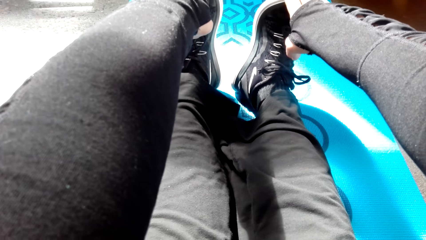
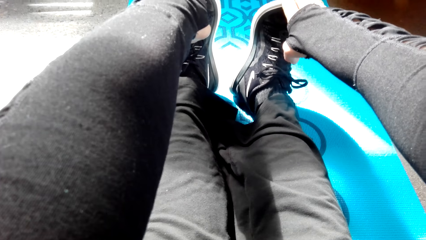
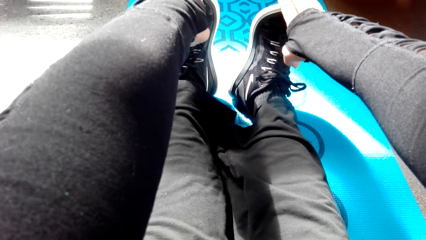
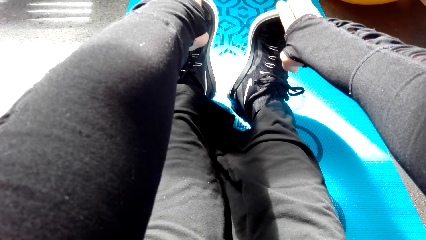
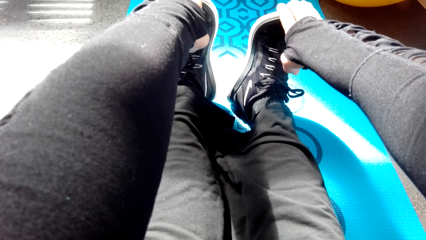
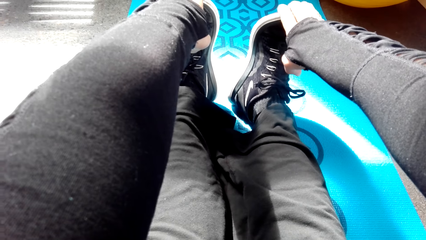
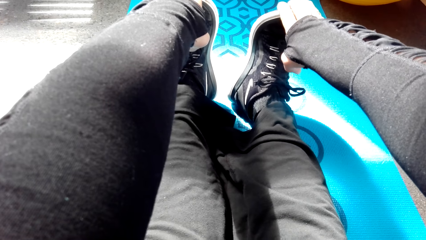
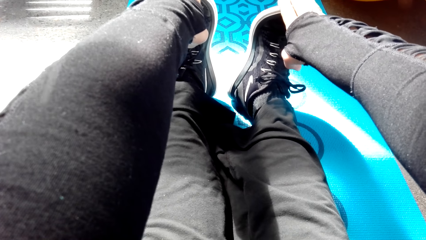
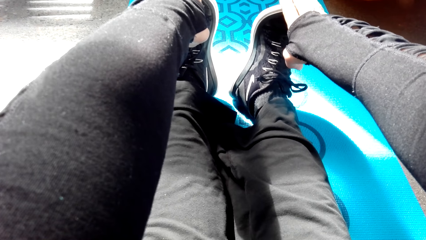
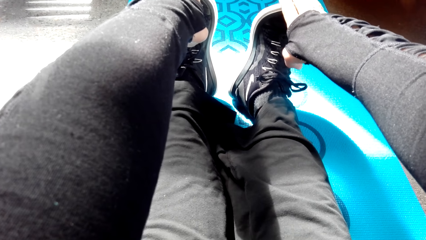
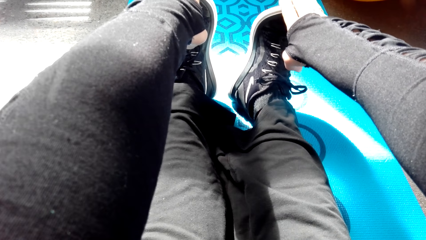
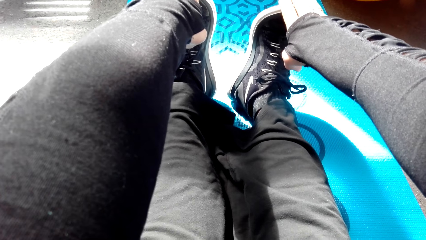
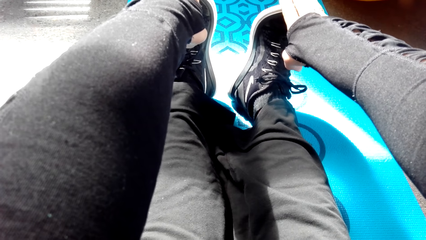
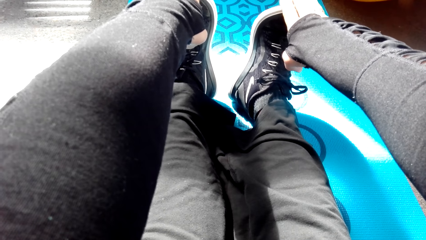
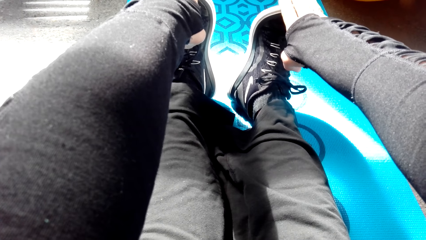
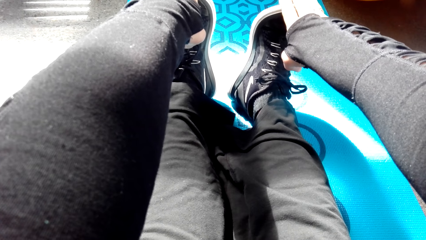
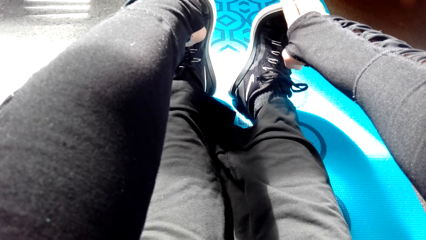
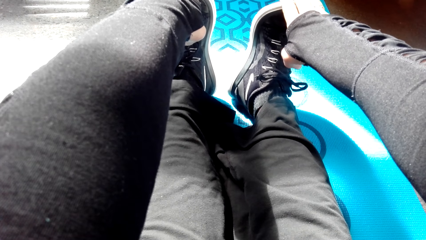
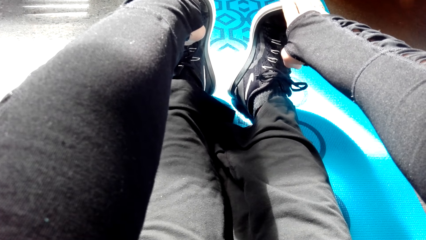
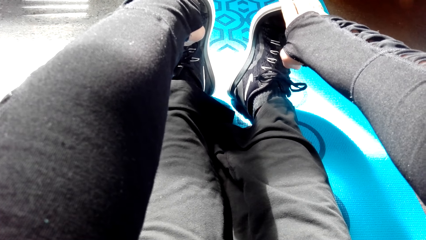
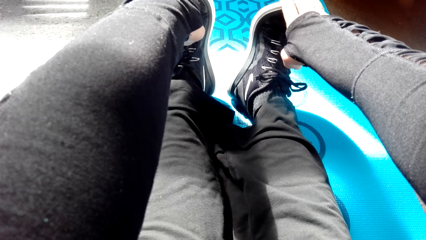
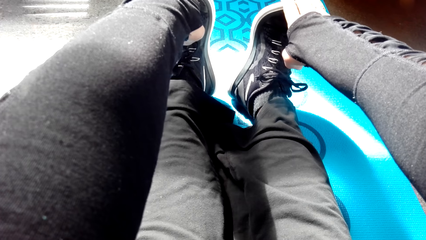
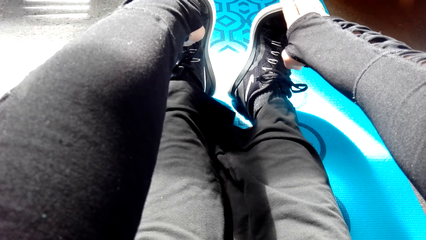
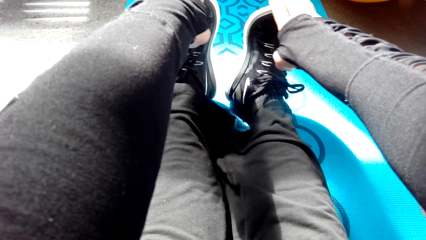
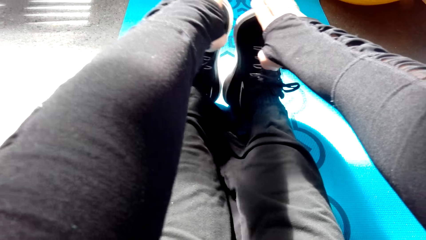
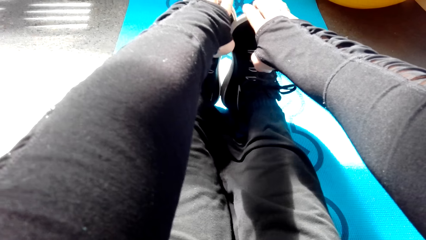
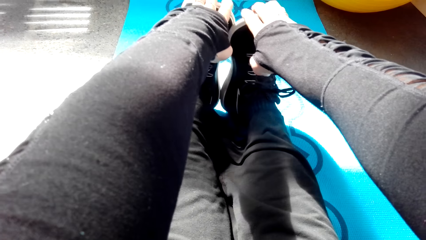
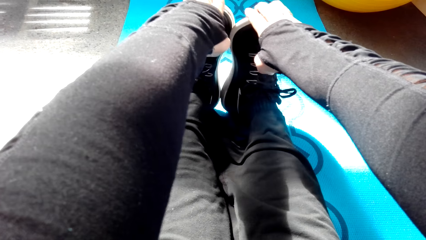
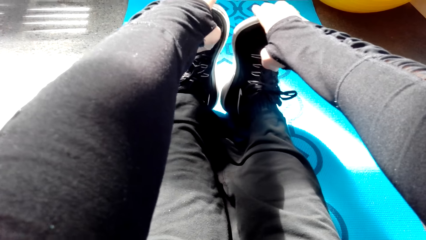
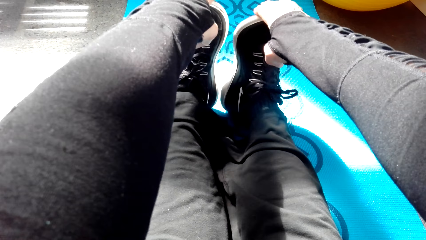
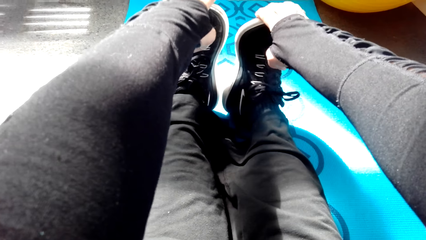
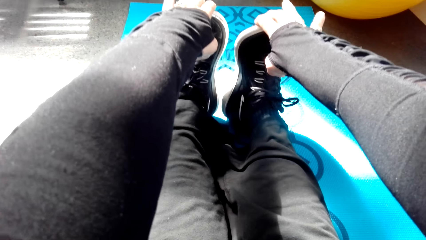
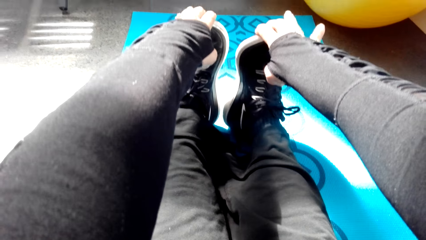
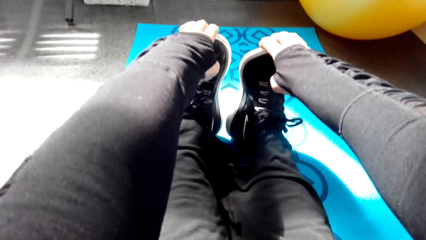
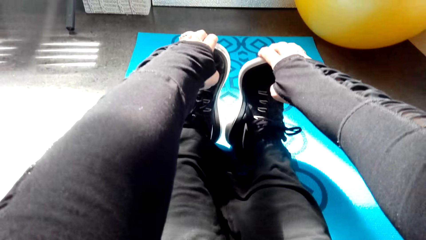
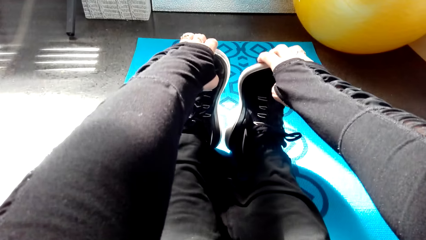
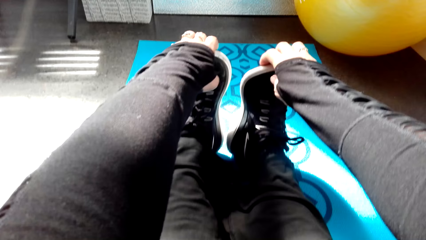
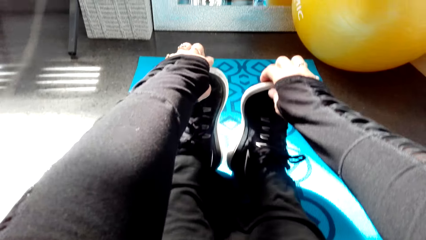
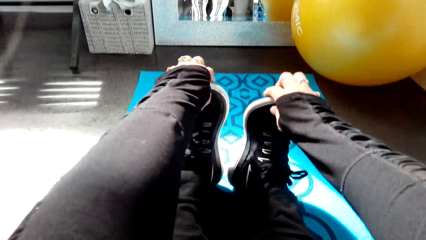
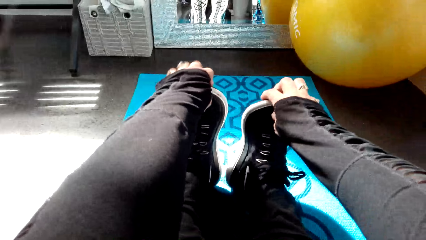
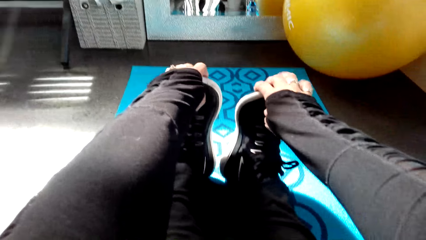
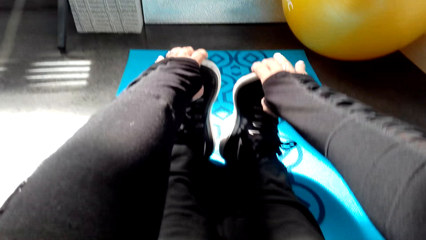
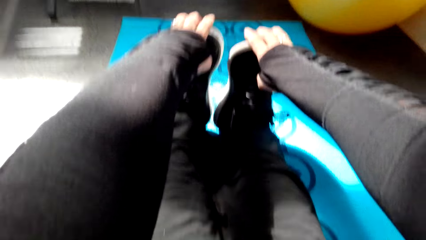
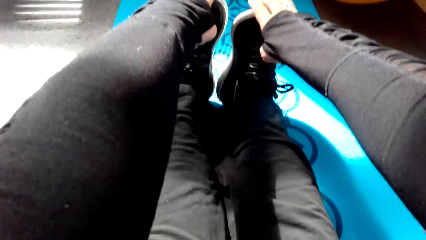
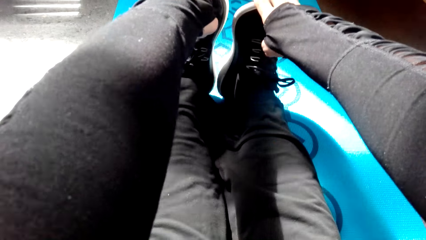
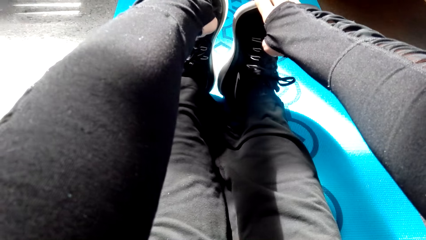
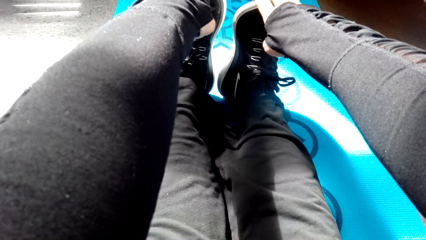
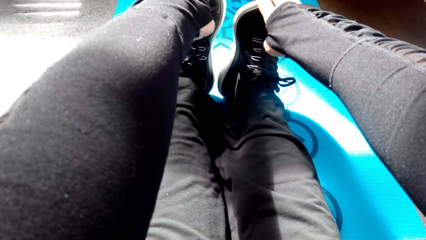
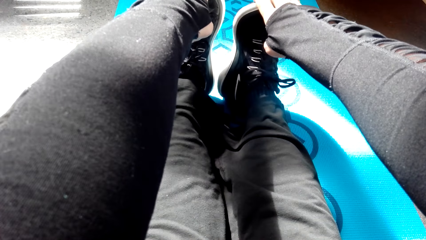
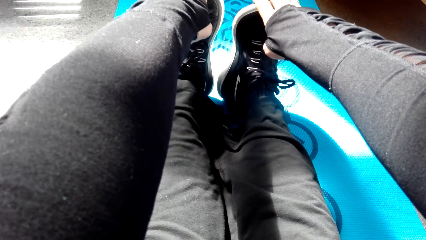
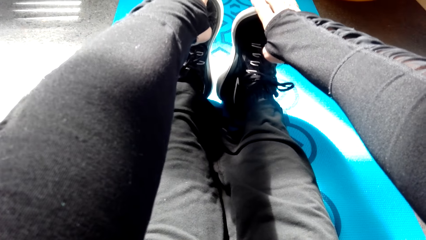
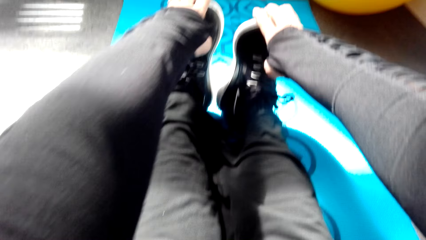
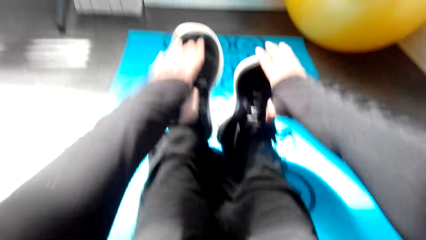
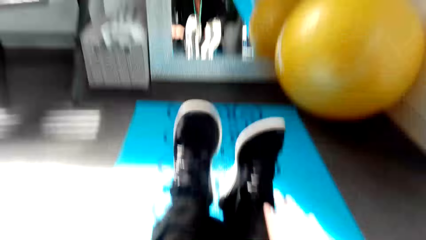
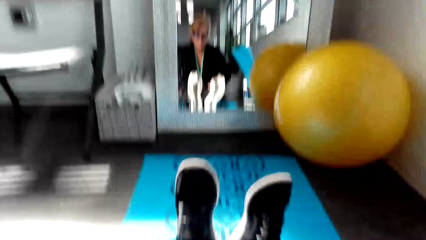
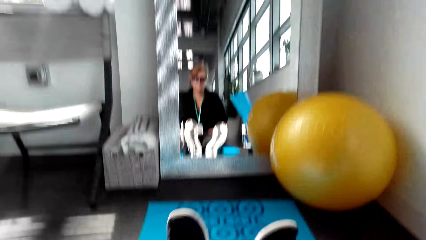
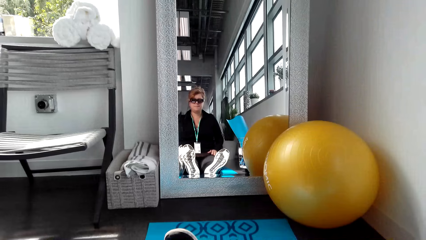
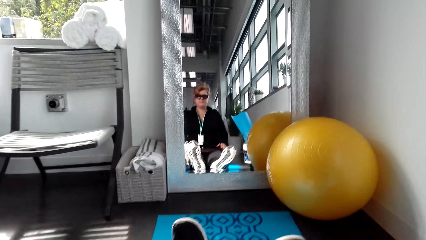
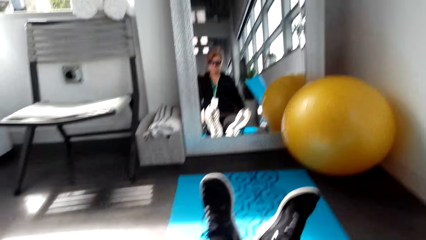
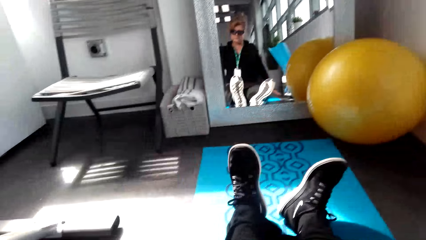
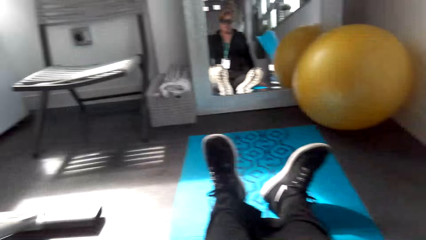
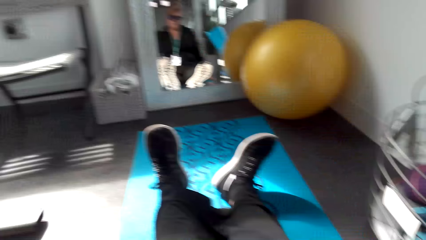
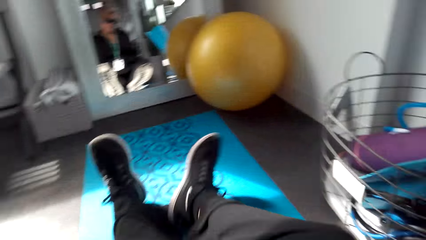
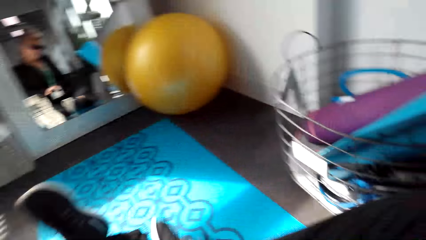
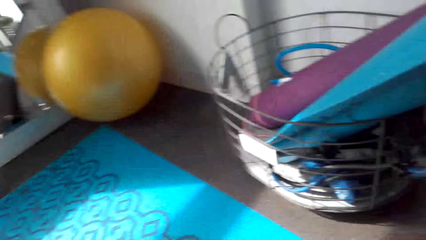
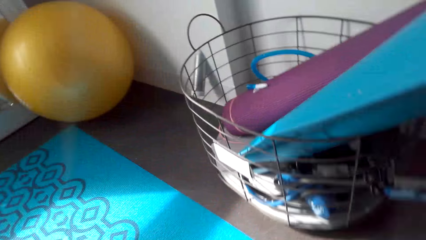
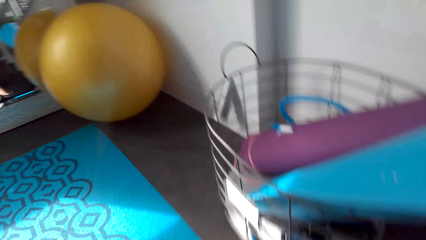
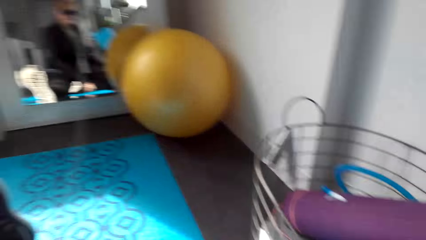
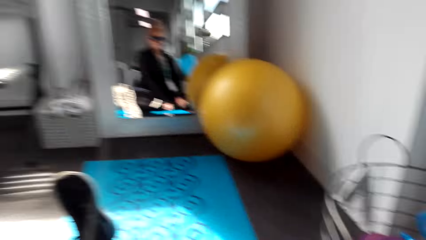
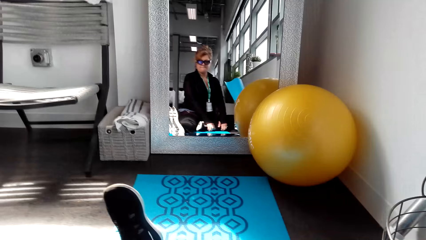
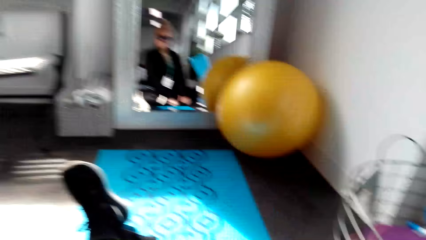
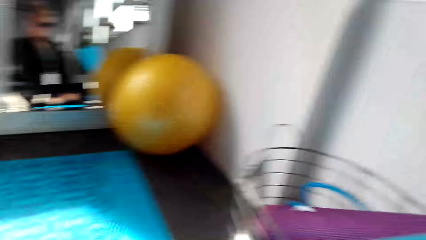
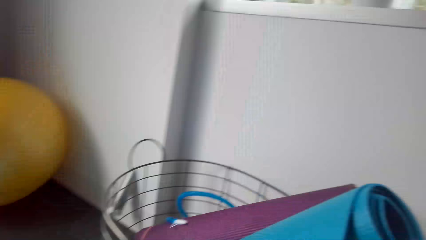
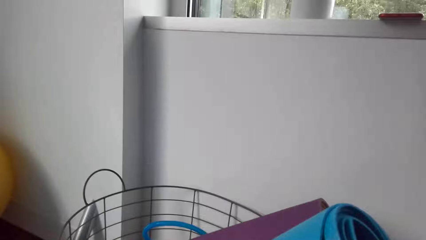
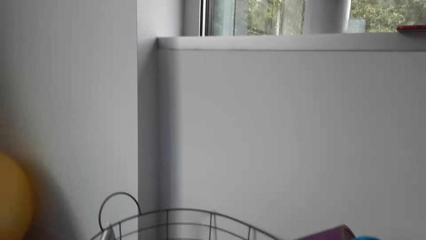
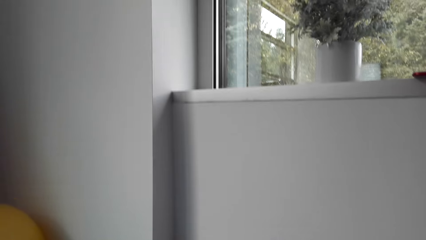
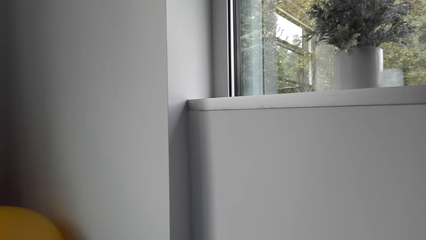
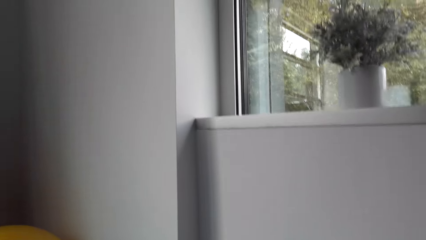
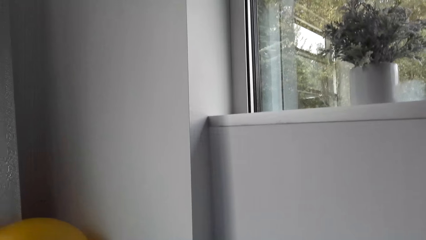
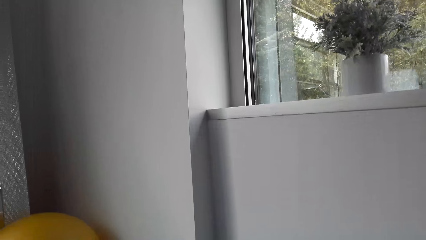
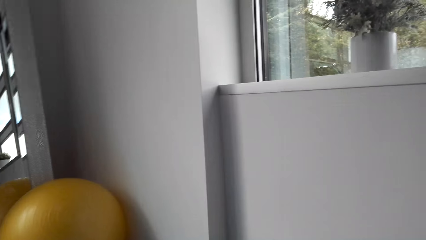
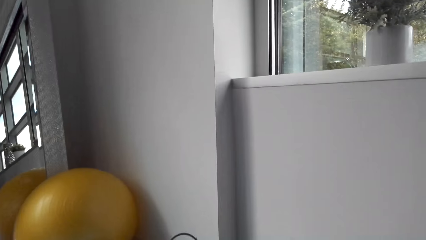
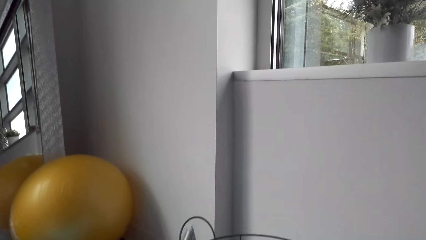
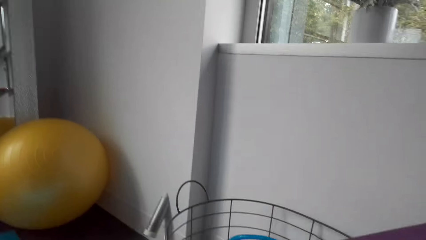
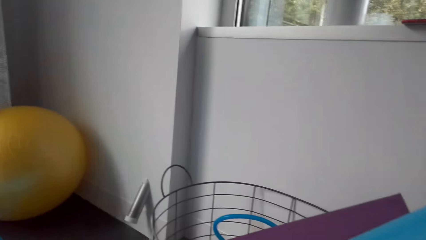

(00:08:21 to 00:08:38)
The camera wearer exercises in the house. They exercise in the house repeatedly. They look around. They look at the mirror. They look around. They look around again. They turn around.
